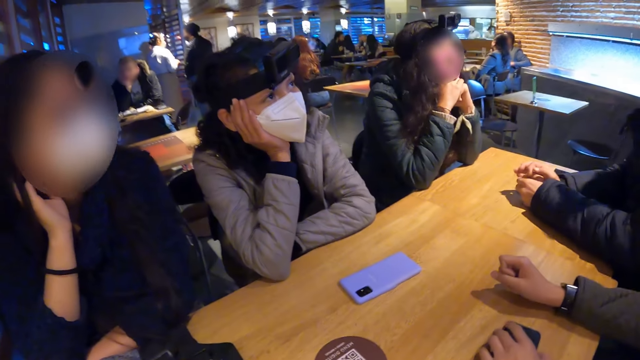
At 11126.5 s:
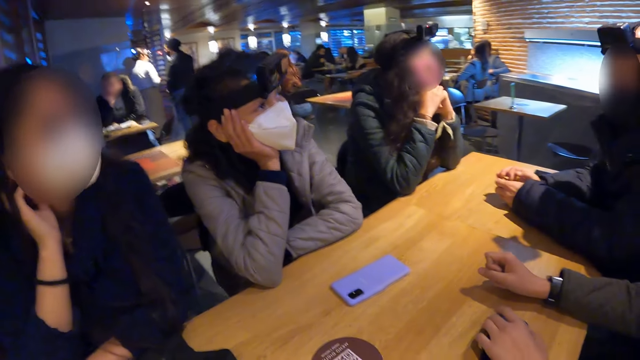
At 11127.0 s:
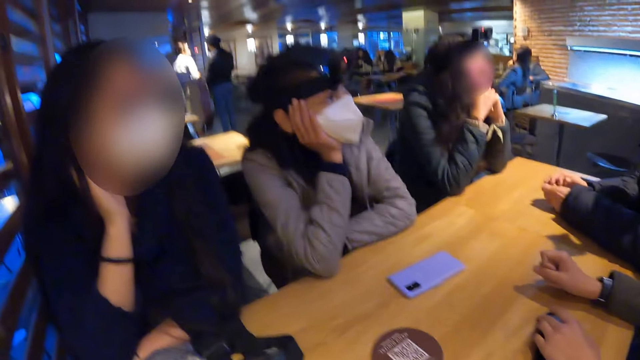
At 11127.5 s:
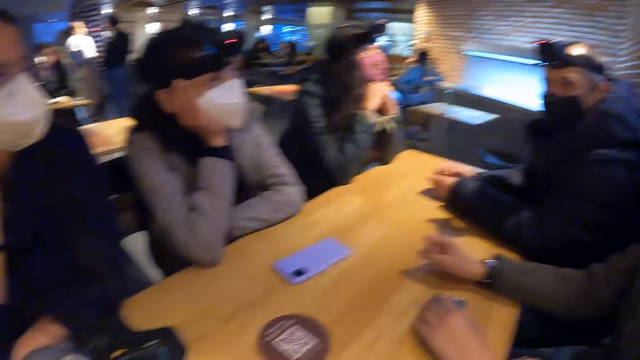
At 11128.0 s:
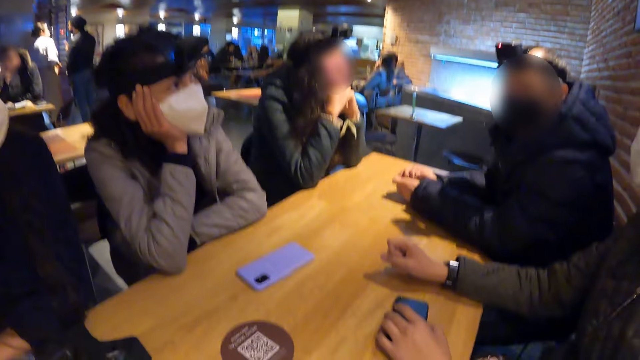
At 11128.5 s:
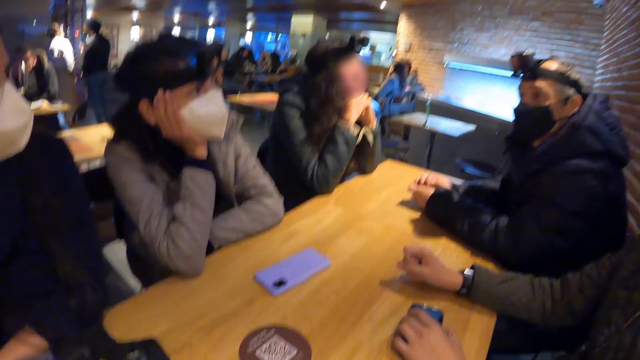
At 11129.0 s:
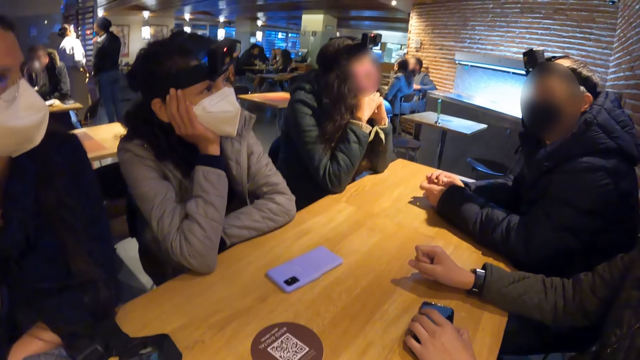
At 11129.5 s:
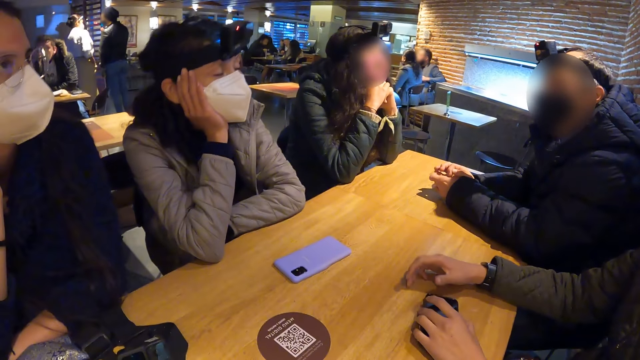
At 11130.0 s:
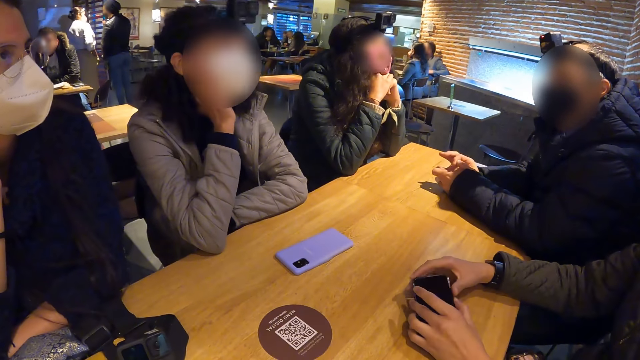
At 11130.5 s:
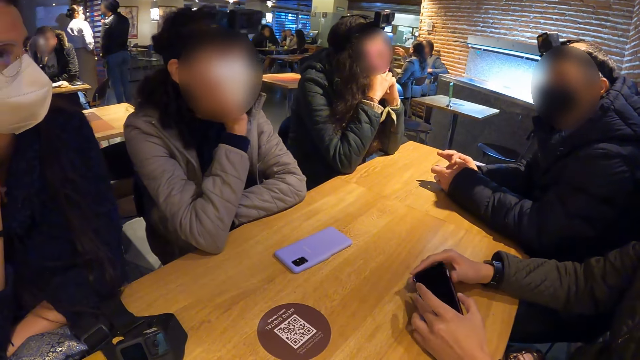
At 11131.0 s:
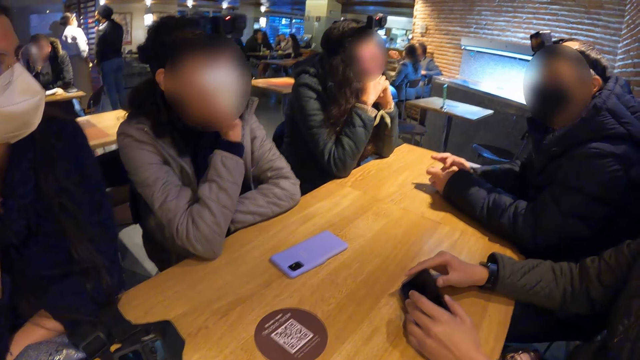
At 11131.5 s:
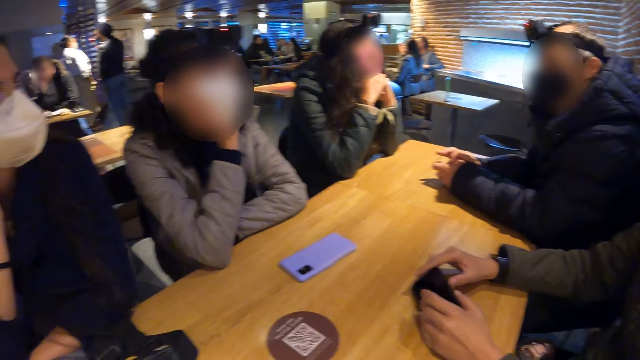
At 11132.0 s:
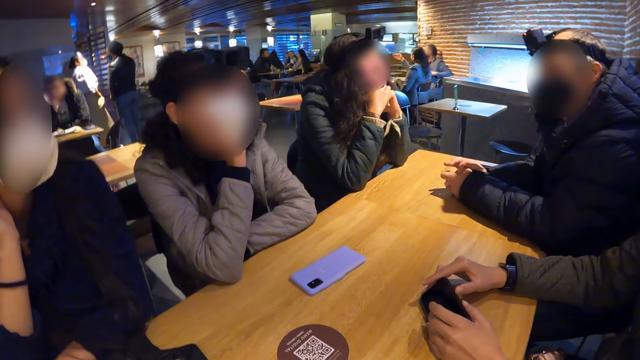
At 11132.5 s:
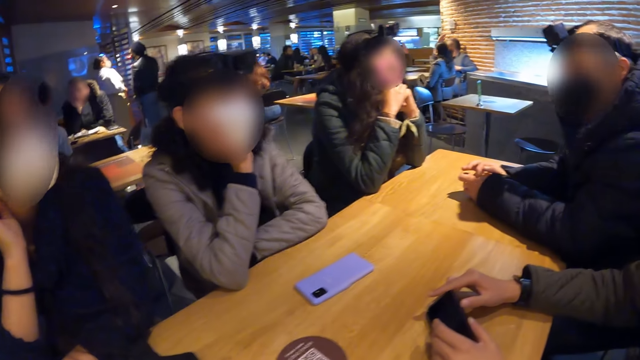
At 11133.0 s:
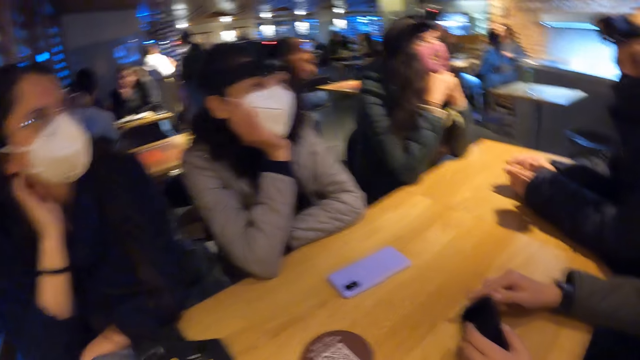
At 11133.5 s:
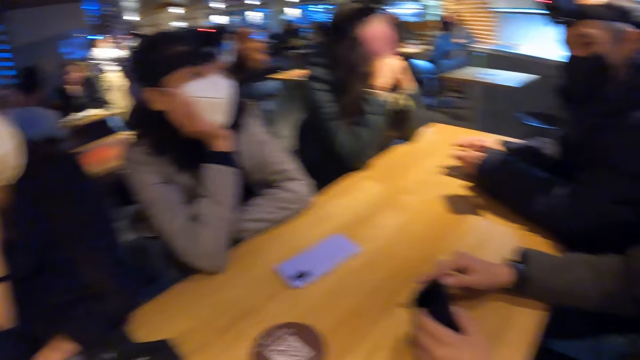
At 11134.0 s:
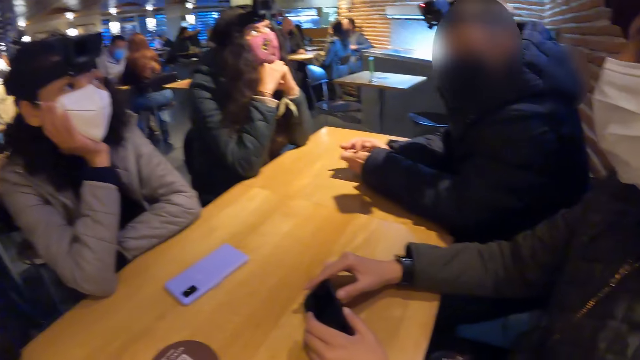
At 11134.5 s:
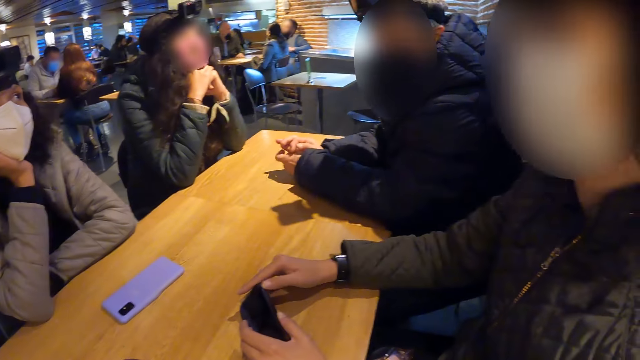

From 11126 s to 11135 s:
A woman picks up a phone from the table with both hands.

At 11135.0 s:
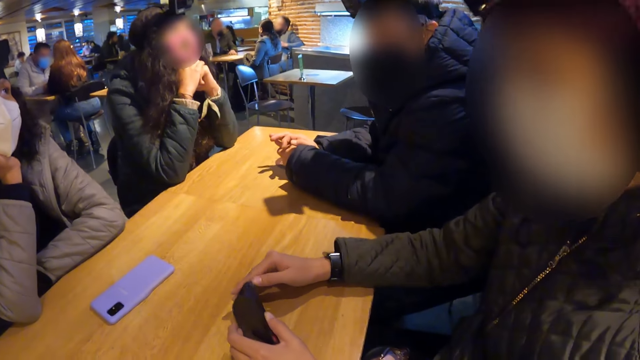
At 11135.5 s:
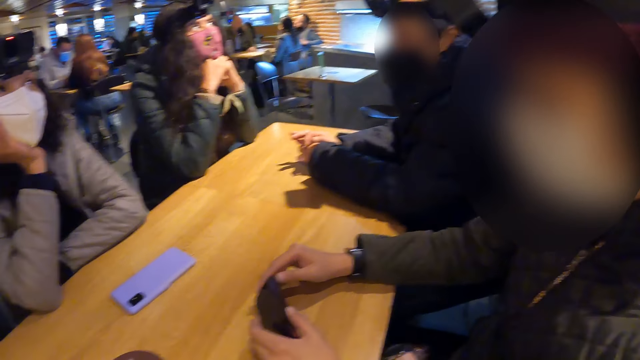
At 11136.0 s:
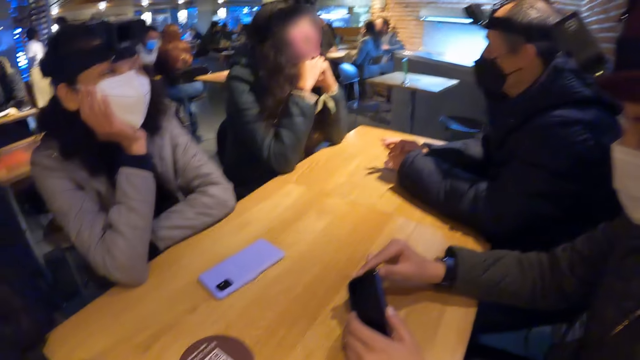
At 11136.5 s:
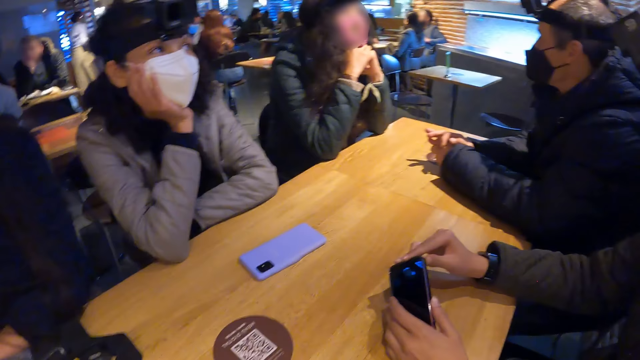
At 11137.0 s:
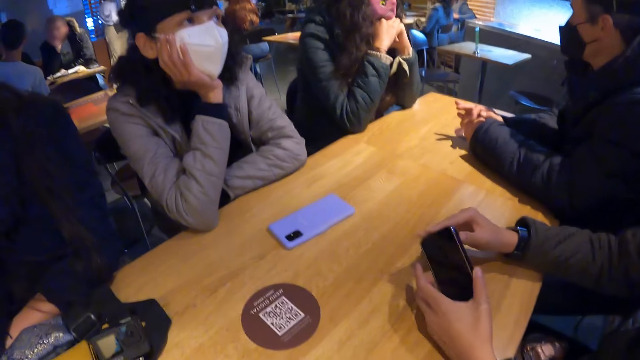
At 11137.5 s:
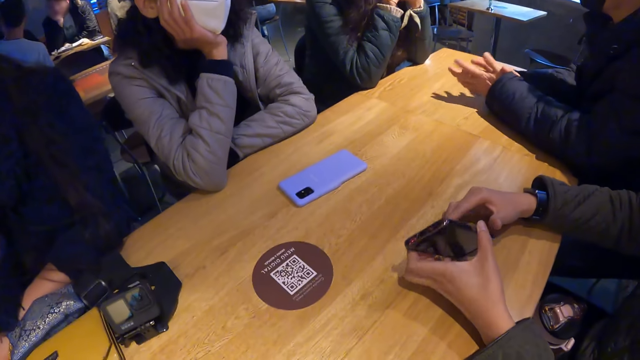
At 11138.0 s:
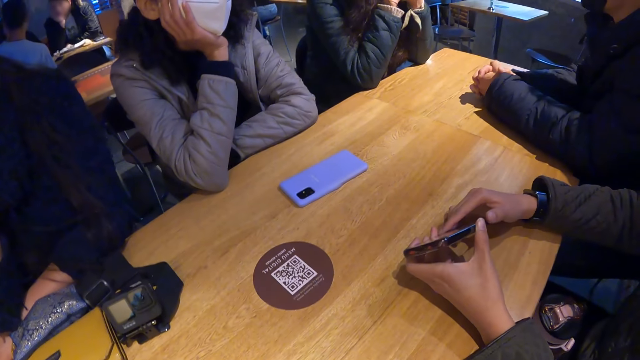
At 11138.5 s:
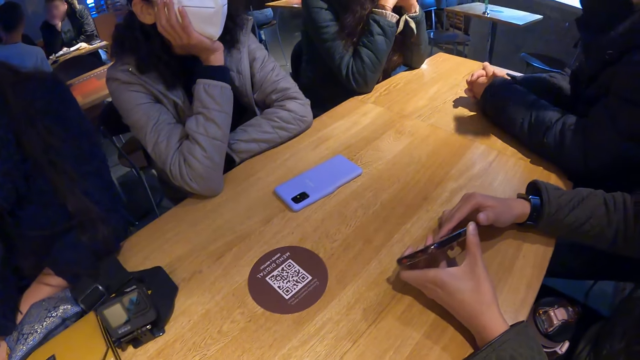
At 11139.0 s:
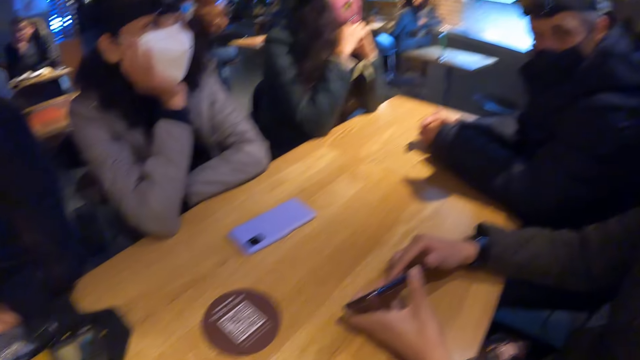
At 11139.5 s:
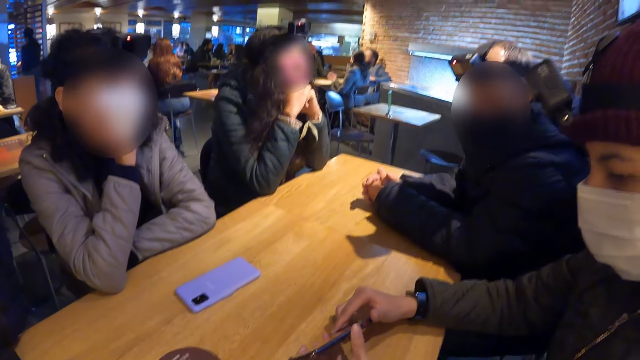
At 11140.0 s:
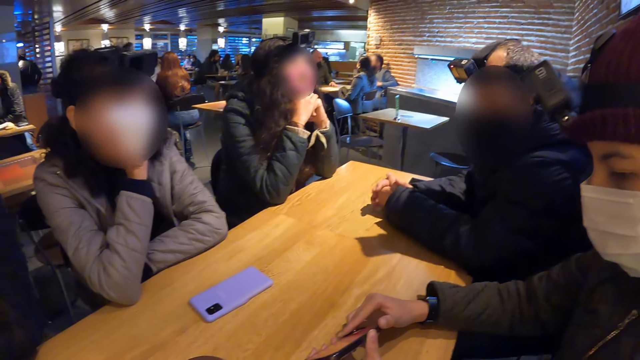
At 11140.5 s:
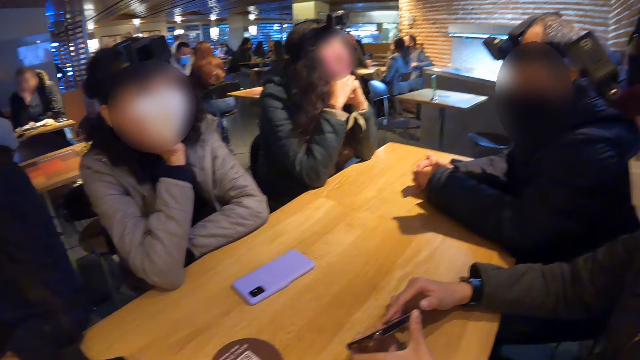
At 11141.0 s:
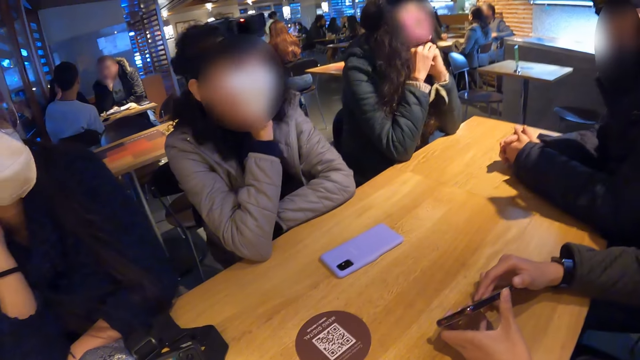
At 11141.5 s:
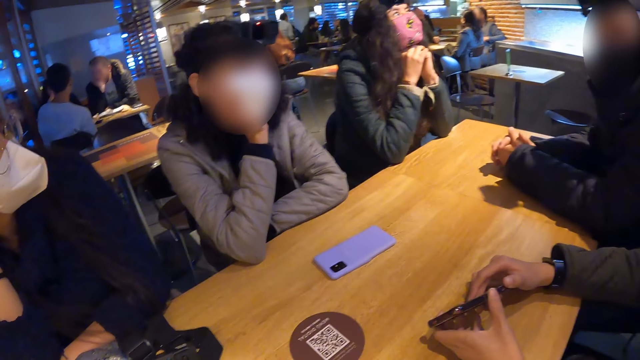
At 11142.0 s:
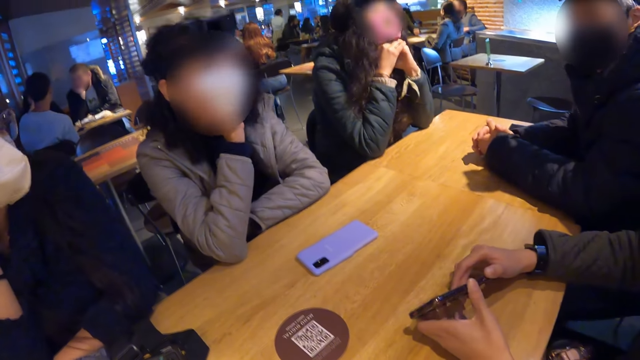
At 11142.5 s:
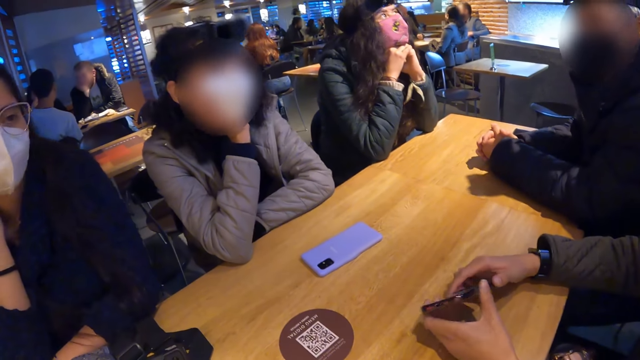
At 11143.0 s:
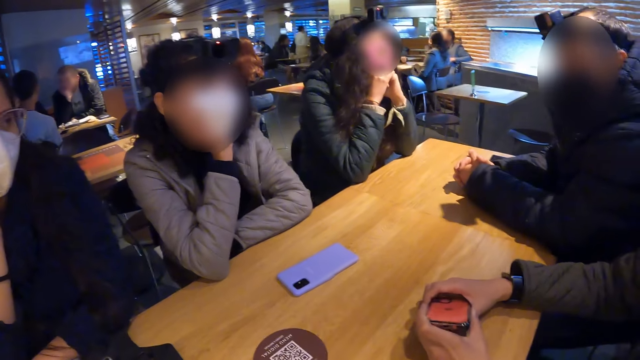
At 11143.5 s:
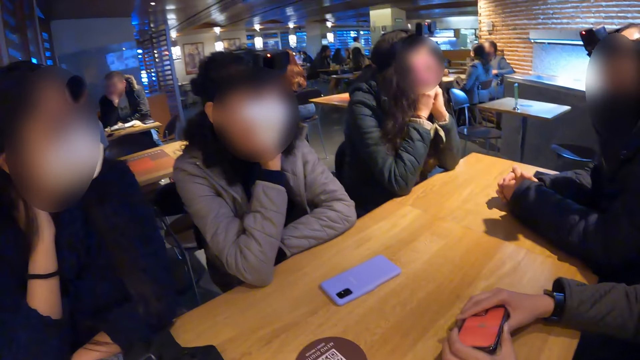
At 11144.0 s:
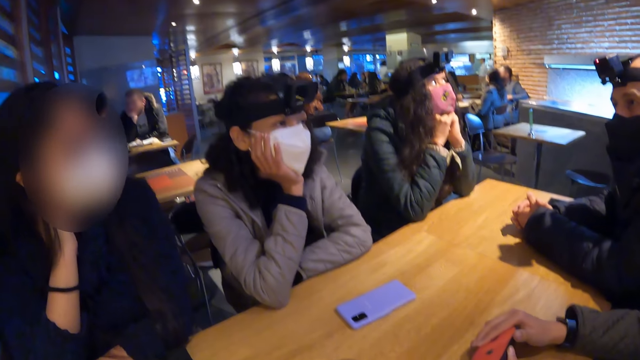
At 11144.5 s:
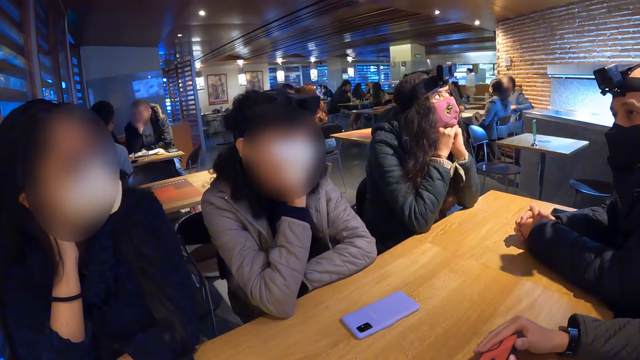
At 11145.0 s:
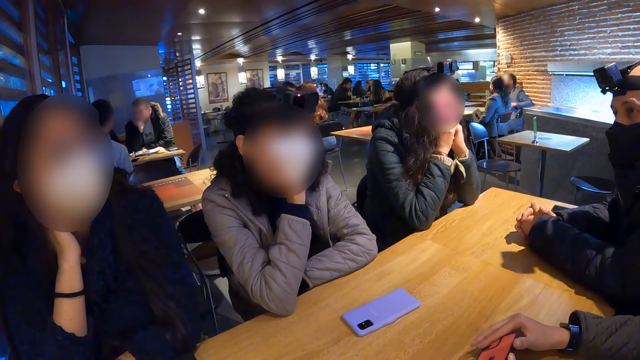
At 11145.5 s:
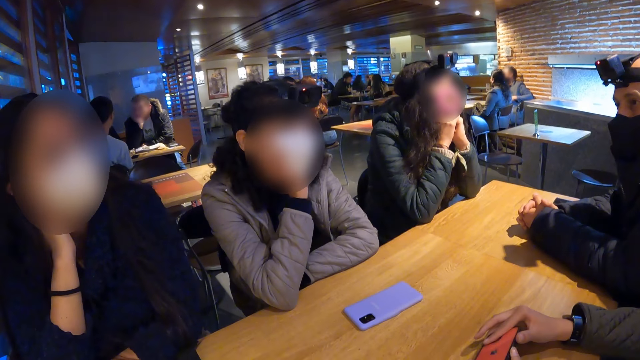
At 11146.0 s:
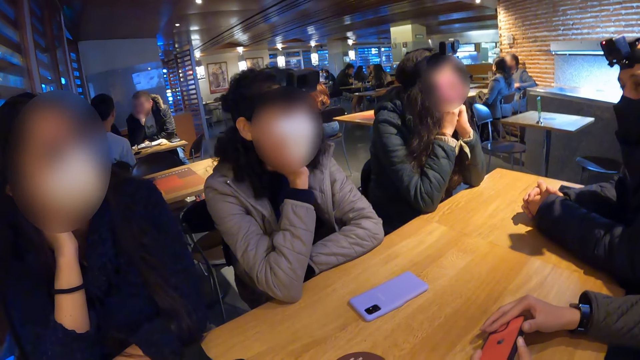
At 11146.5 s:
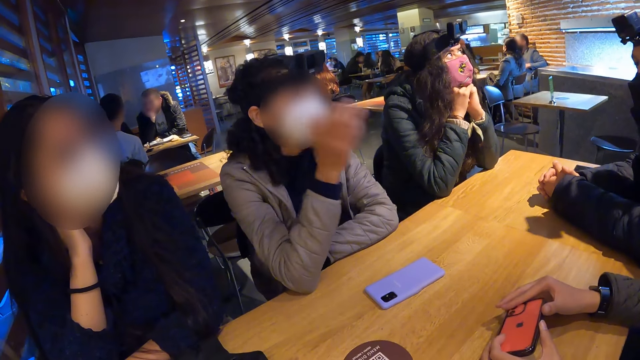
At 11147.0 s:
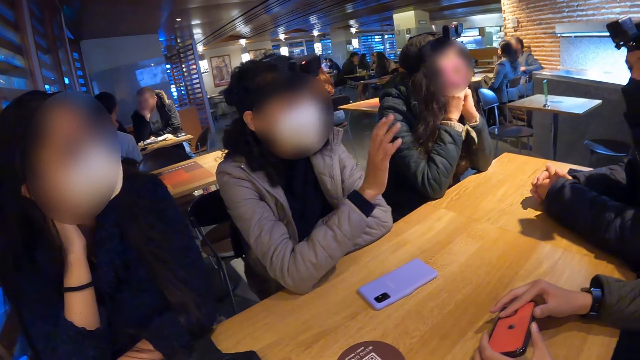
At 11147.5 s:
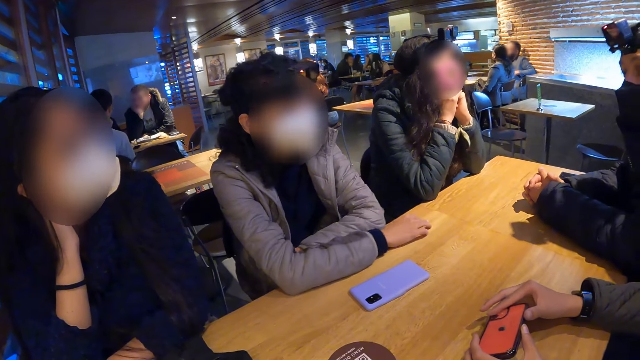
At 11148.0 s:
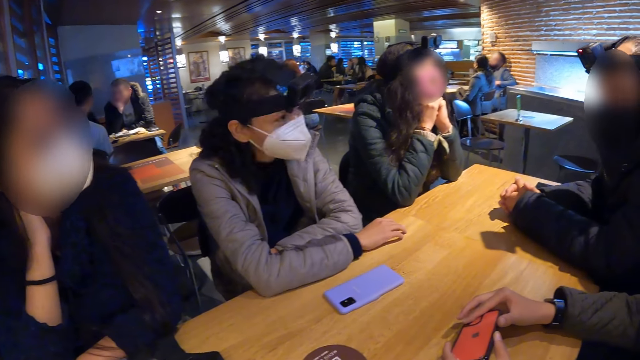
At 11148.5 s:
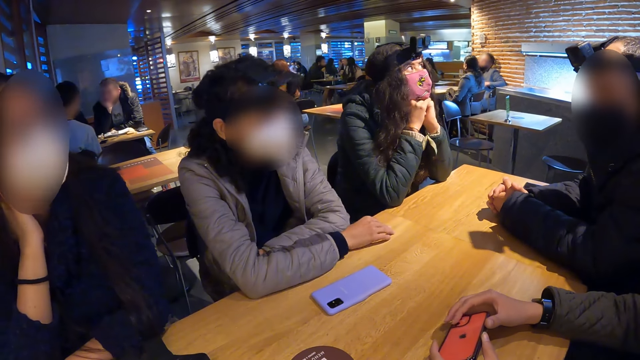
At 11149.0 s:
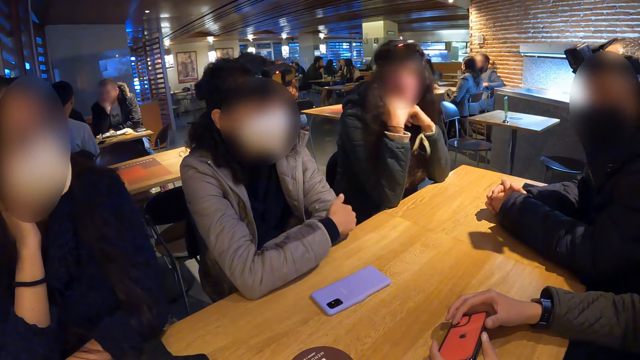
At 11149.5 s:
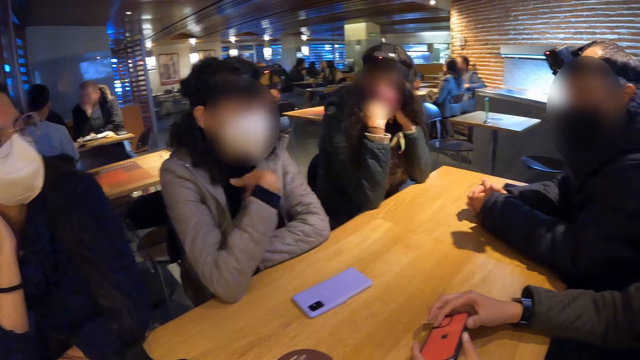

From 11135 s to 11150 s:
The woman holds the phone with both hands. A person moves the phone. Another person moves hands.
